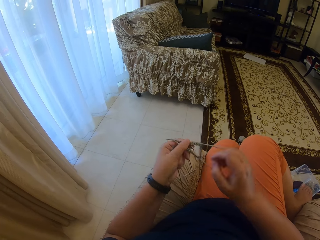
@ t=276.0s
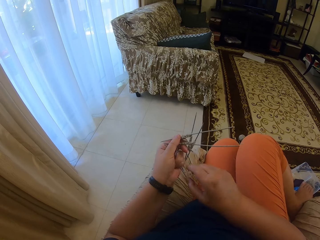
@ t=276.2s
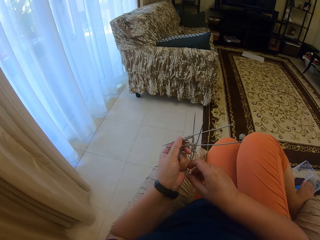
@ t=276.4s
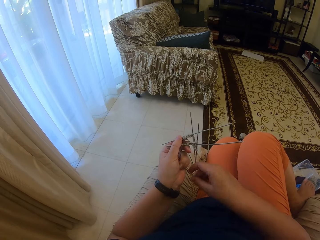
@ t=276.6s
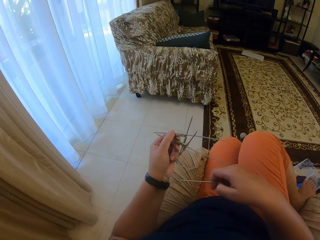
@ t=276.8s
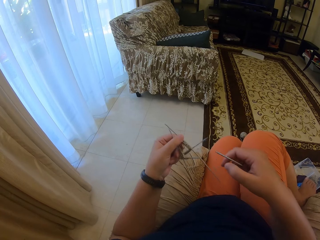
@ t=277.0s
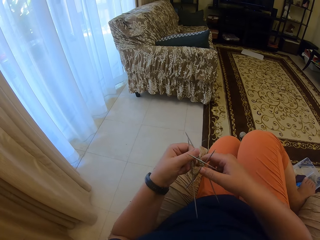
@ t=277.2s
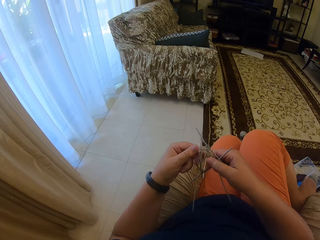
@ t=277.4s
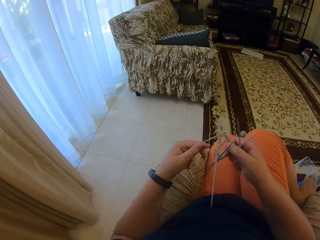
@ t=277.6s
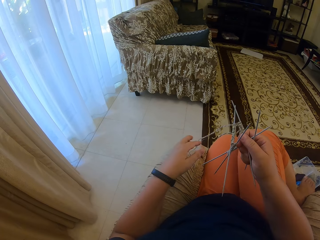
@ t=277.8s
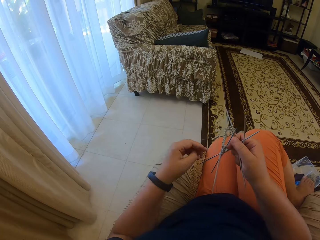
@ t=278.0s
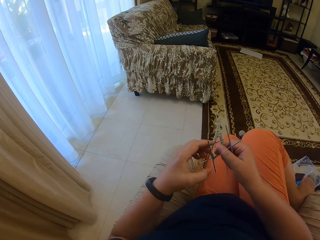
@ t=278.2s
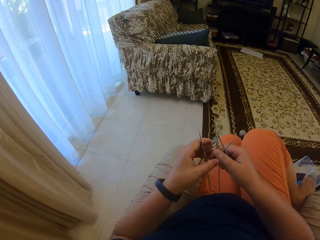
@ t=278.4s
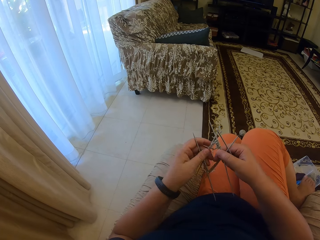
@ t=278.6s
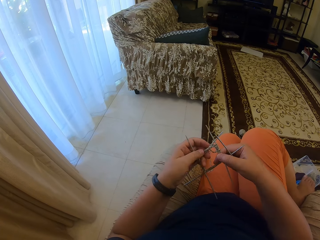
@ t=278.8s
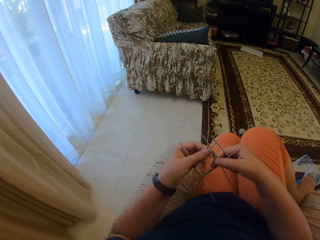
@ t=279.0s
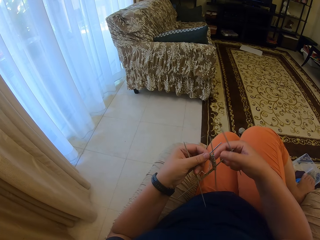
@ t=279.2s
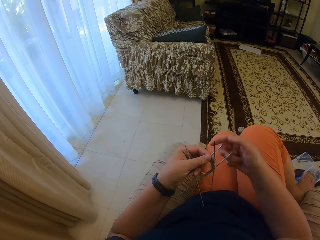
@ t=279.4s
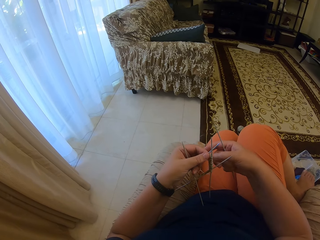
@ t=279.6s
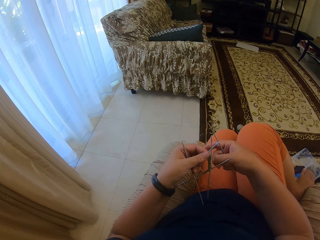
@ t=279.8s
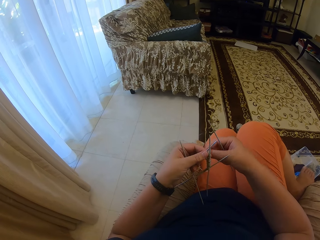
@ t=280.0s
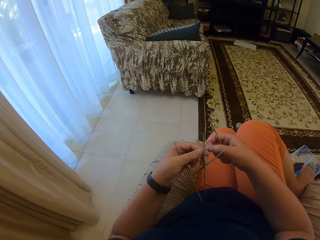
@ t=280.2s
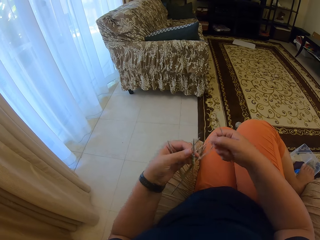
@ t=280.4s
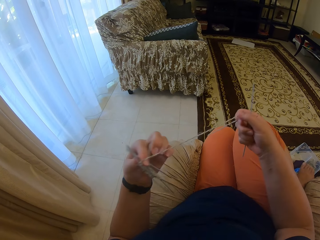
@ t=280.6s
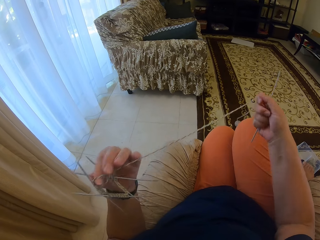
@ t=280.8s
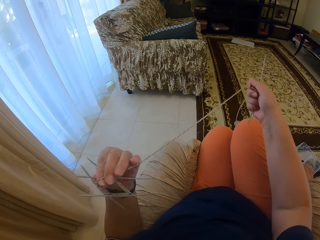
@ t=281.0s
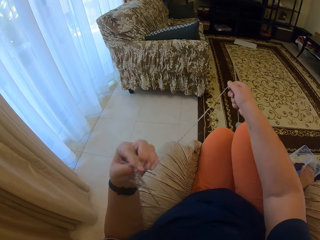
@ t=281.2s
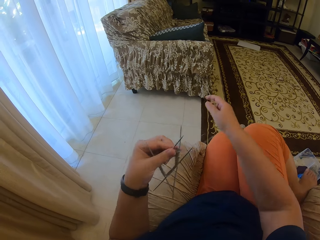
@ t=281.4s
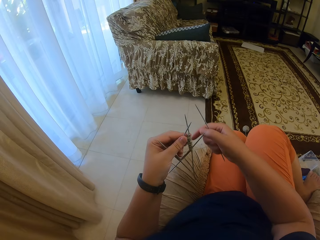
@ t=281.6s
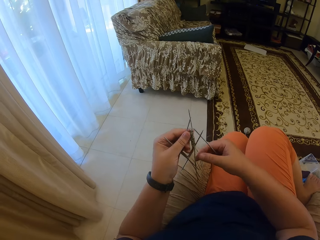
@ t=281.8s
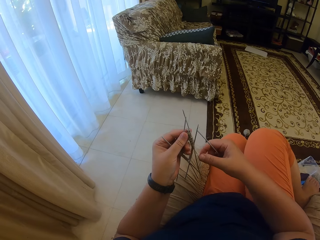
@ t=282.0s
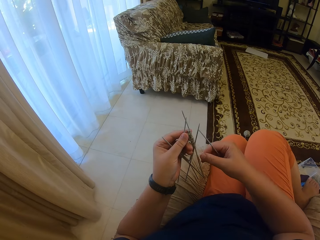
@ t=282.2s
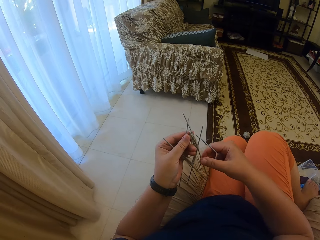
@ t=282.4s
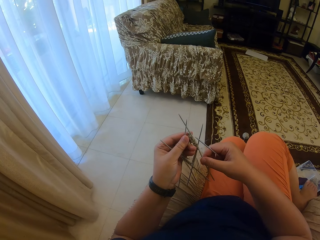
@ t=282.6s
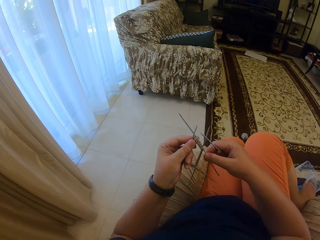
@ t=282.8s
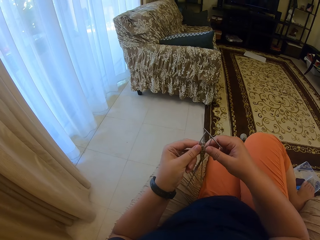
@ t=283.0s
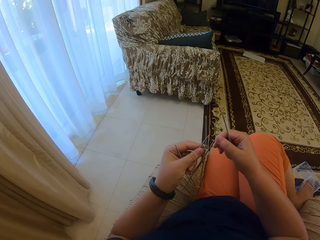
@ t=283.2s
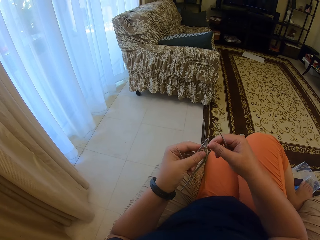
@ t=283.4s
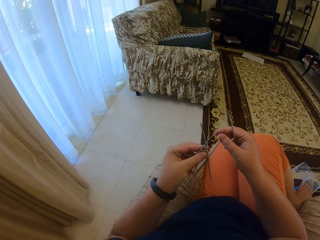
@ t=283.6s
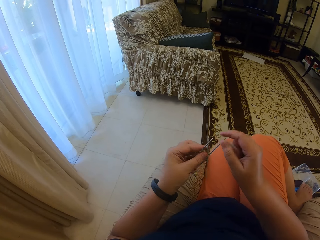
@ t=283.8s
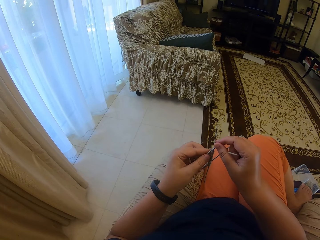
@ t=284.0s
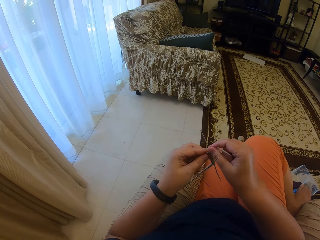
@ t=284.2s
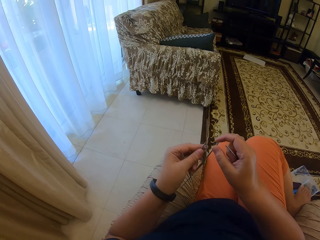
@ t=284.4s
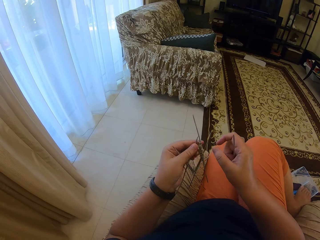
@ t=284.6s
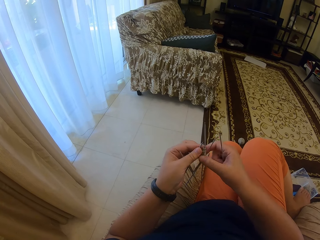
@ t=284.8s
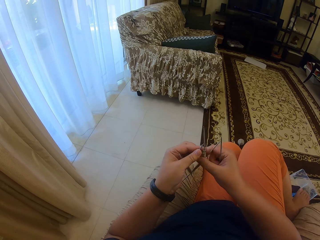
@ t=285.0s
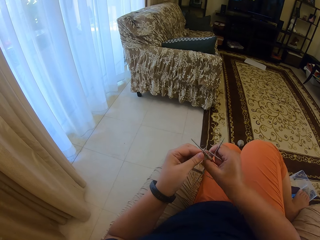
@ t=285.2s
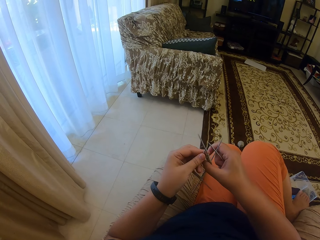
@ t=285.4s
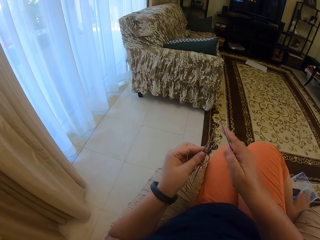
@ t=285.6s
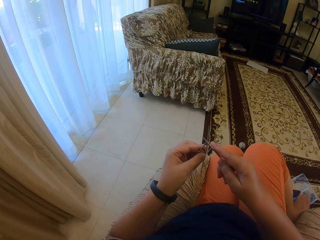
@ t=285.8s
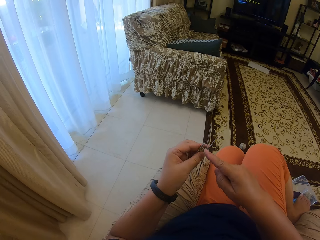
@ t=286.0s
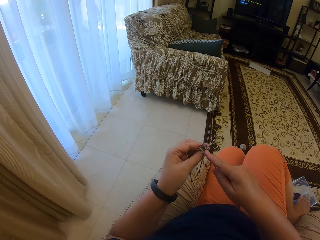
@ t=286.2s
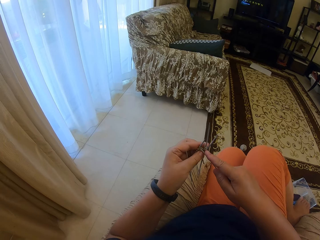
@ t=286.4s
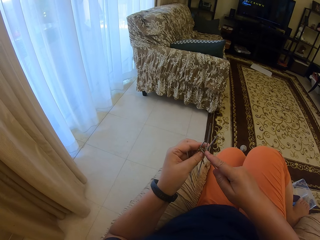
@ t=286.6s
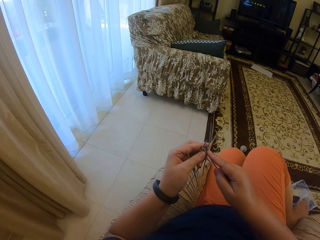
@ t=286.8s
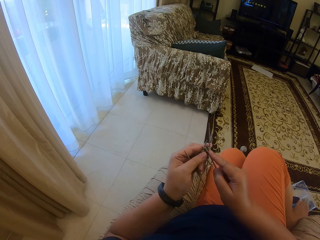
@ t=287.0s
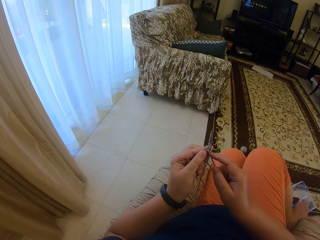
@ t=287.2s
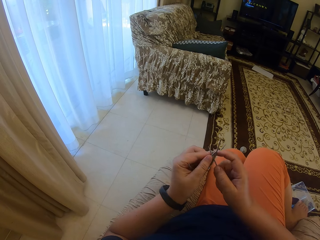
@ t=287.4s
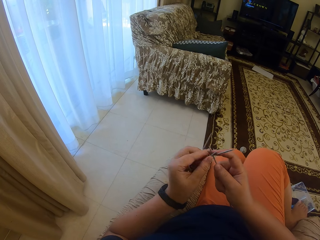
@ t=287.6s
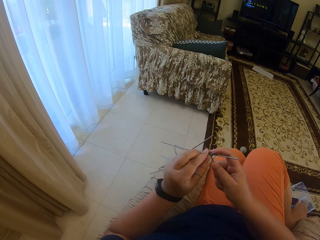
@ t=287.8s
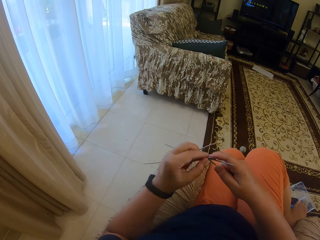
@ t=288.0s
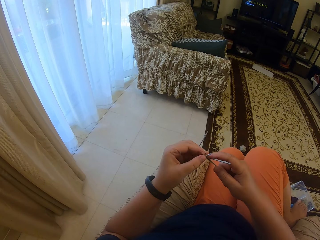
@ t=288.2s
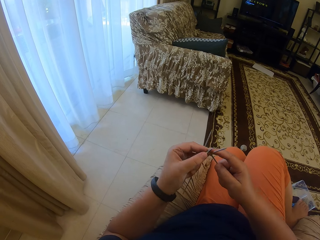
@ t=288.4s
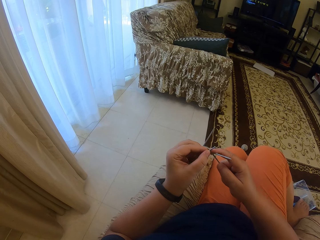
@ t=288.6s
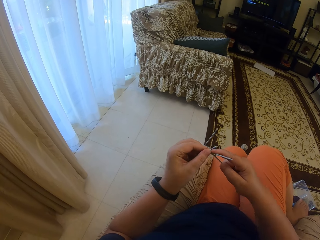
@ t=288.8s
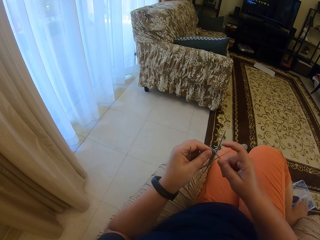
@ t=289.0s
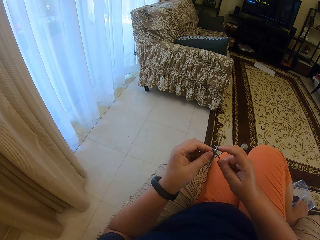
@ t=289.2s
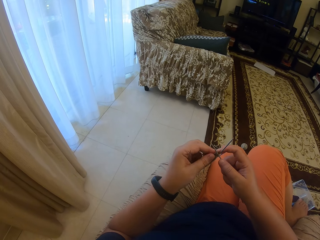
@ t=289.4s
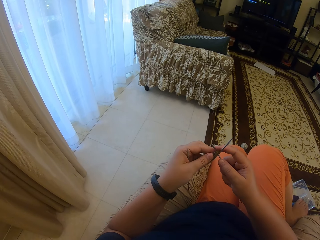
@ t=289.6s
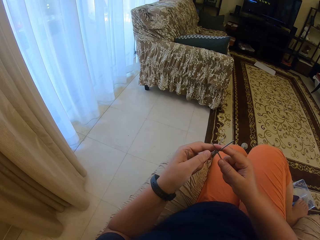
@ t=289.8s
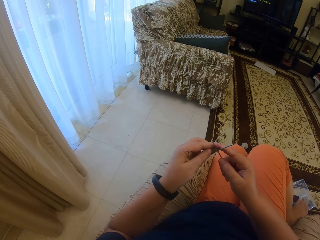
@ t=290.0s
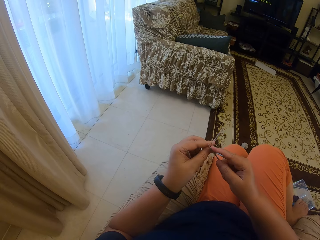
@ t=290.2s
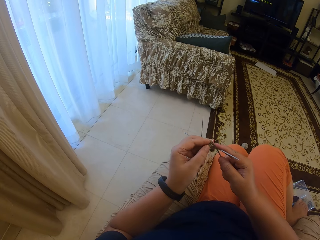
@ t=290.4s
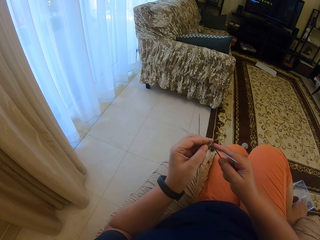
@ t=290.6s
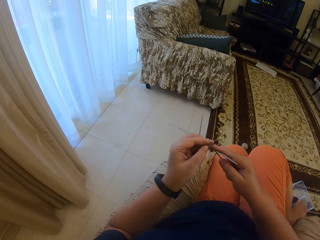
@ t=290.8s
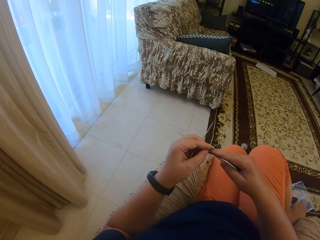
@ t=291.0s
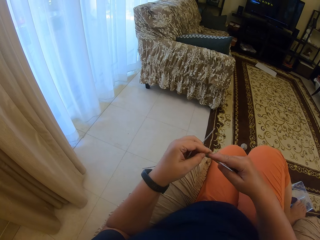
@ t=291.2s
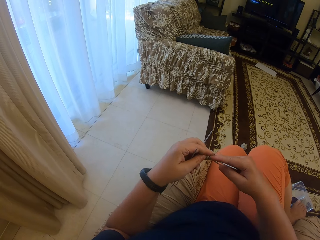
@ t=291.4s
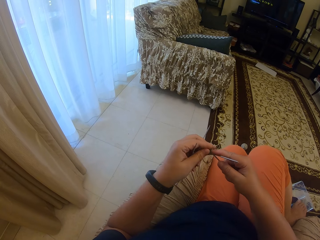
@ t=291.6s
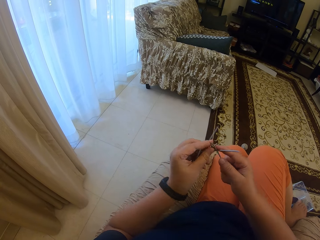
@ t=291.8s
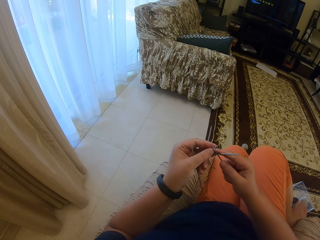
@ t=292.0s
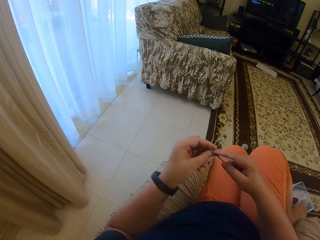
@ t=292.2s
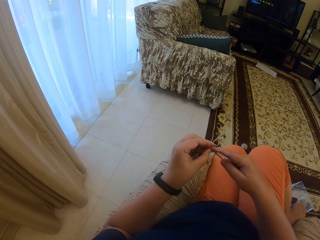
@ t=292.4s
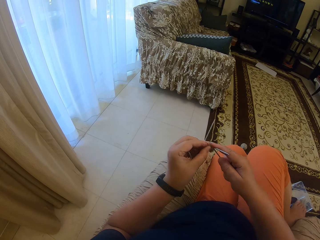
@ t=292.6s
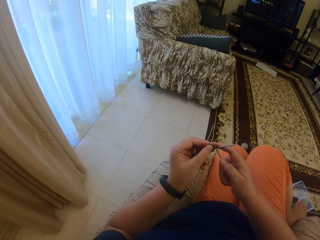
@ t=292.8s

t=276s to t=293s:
The camera wearer holds the knitting needles with the left hand. They take a knitting needle. They remove the knitting needle. They arrange the knitting needles well. They stretch the knitting thread. They hold the knitting needles with both hands. They stretch the knitting thread. They hold the knitting thread with both hands. They knit fabric with a crochet hook and a yarn.

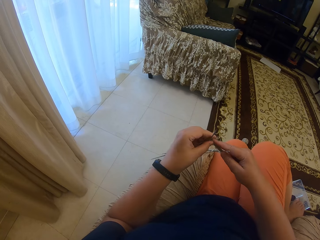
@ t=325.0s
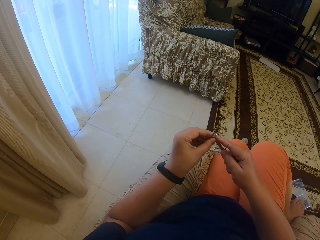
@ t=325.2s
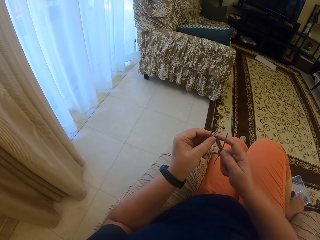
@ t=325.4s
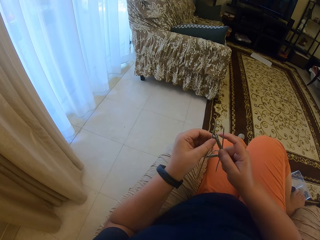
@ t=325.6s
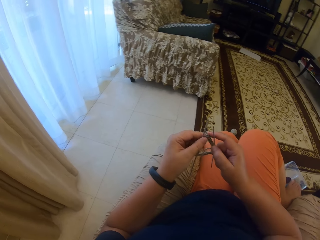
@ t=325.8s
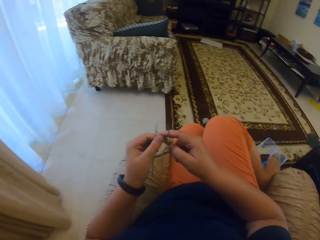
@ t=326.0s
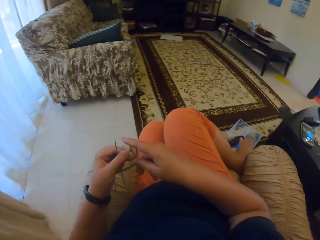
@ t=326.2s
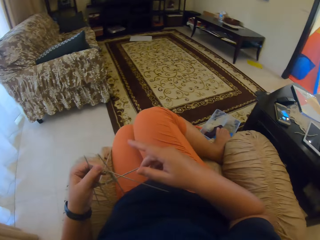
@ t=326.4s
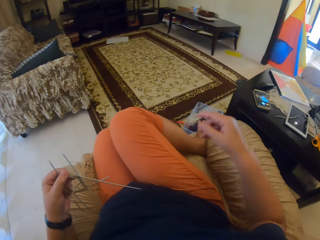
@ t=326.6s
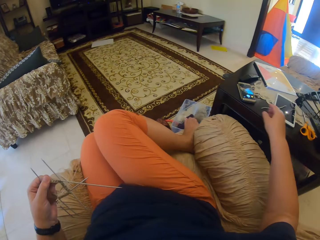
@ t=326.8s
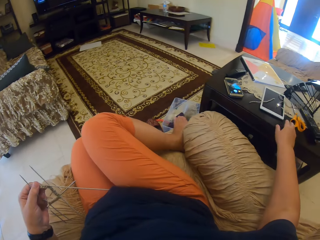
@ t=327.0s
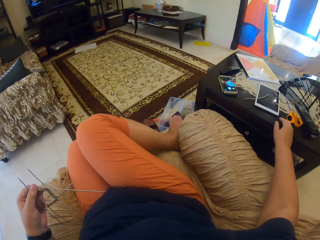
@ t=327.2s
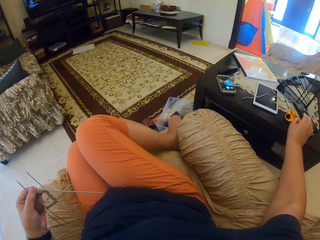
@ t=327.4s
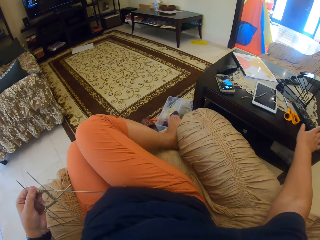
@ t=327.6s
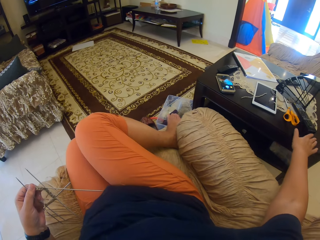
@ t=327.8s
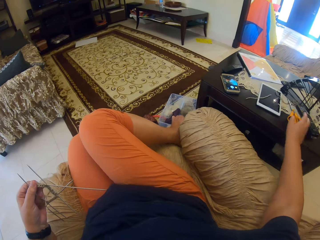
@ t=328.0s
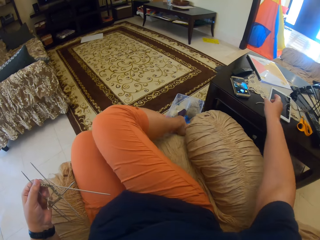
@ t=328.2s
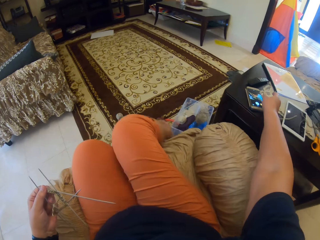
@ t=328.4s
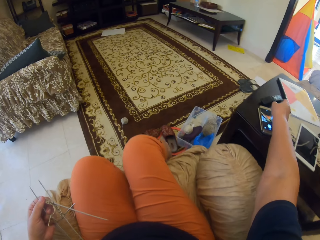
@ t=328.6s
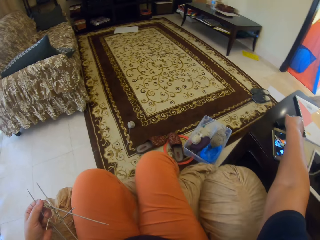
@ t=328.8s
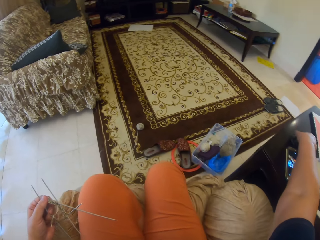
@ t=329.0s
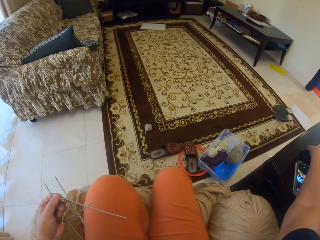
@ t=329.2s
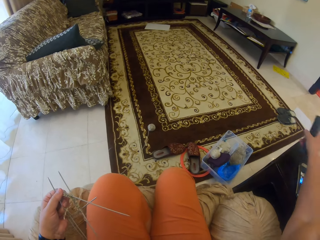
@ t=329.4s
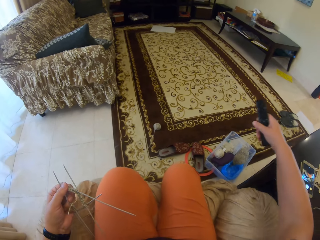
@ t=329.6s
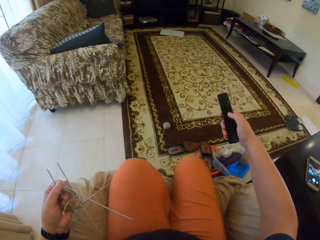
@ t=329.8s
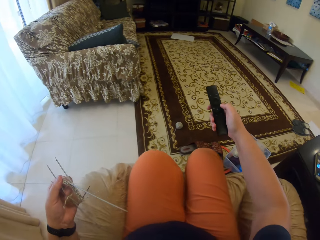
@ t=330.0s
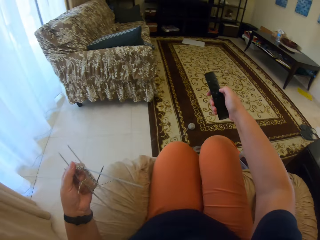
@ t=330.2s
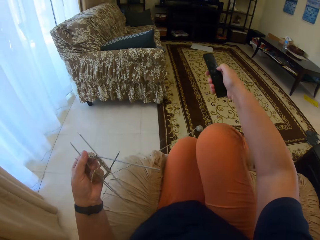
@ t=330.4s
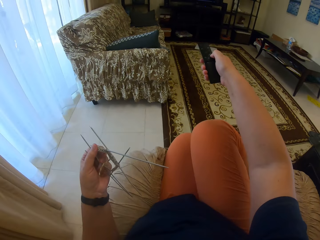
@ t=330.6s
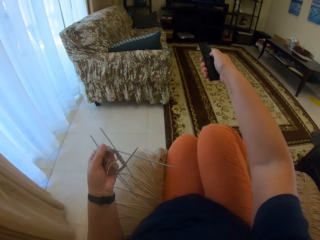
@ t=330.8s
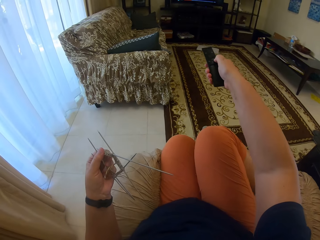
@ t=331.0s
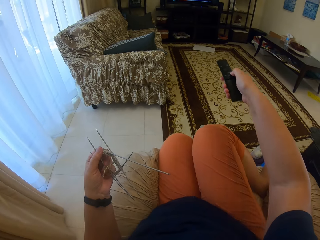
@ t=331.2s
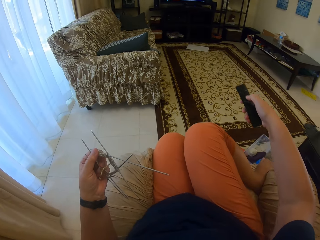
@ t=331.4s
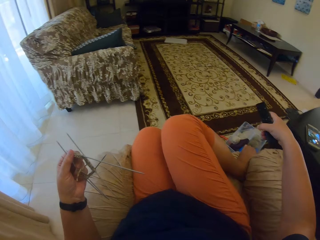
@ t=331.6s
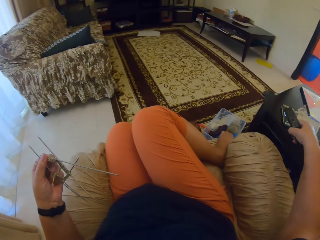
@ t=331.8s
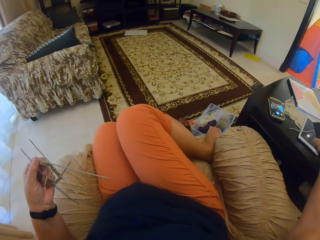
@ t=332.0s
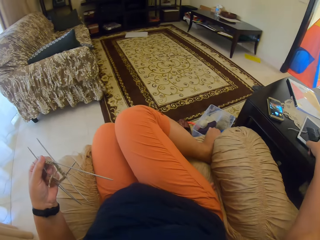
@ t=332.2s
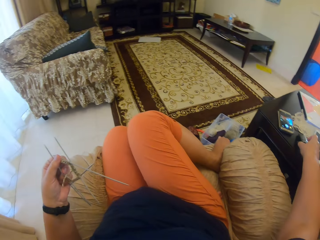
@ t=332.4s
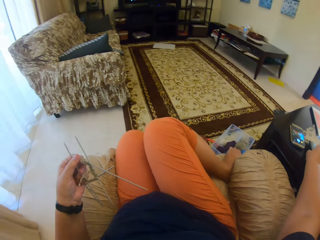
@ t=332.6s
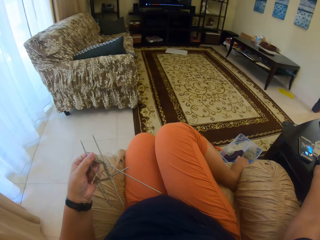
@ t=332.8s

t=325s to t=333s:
The camera wearer turns around the chair. They touch on a table. They pick up a television remote from the table. They turn on the television. They press the remote towards the television. They place the remote on the table.
